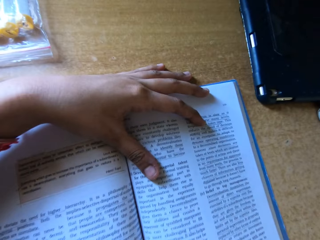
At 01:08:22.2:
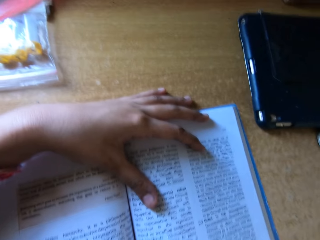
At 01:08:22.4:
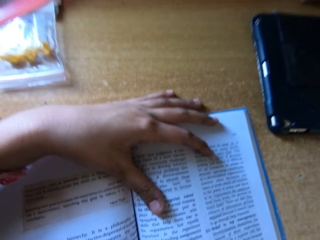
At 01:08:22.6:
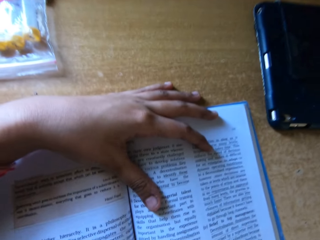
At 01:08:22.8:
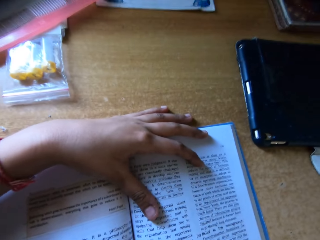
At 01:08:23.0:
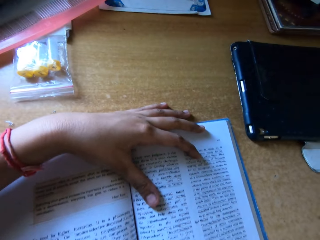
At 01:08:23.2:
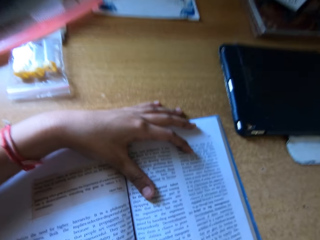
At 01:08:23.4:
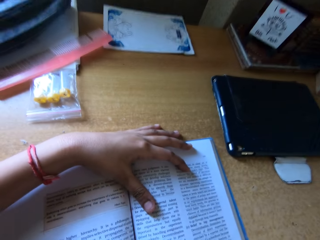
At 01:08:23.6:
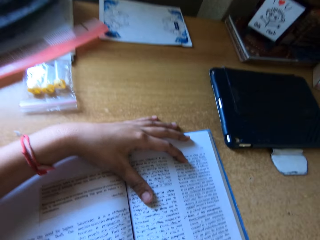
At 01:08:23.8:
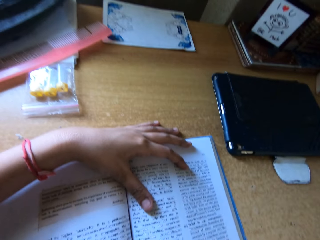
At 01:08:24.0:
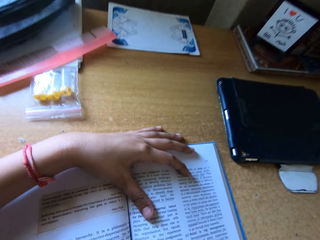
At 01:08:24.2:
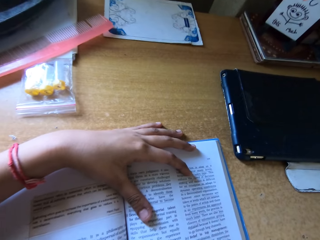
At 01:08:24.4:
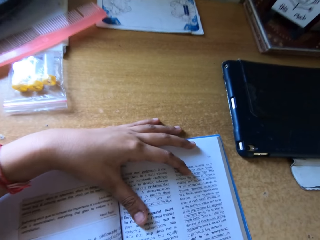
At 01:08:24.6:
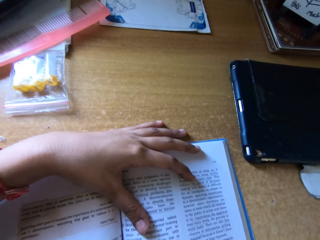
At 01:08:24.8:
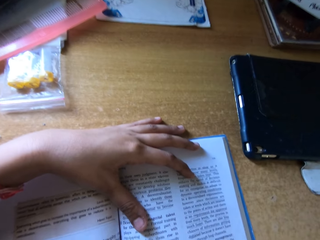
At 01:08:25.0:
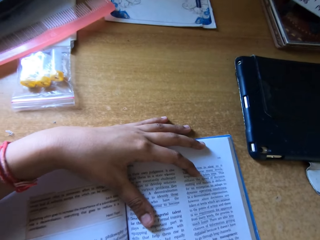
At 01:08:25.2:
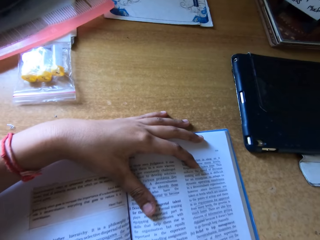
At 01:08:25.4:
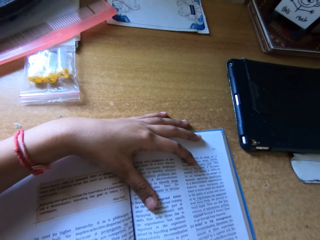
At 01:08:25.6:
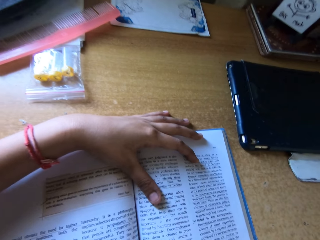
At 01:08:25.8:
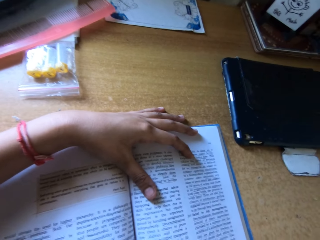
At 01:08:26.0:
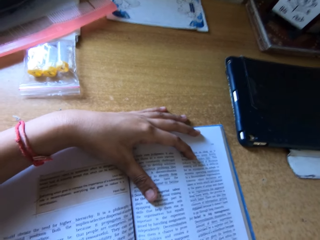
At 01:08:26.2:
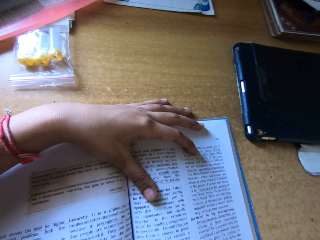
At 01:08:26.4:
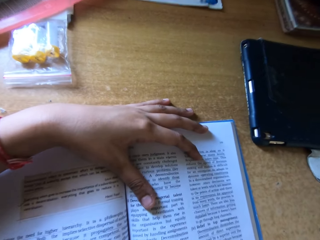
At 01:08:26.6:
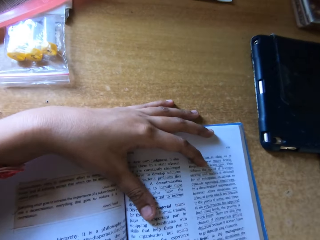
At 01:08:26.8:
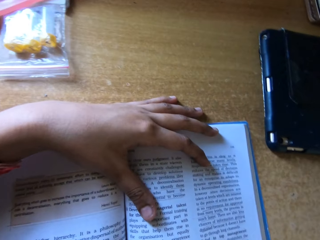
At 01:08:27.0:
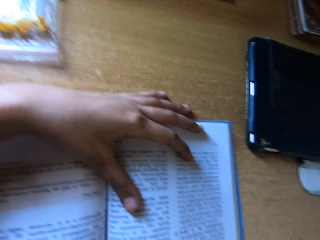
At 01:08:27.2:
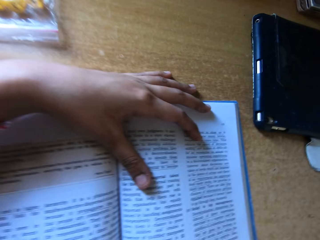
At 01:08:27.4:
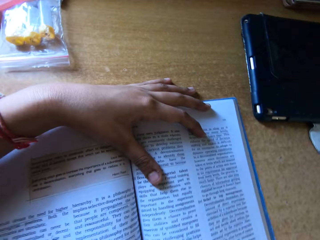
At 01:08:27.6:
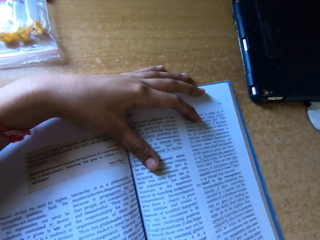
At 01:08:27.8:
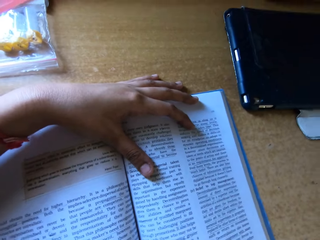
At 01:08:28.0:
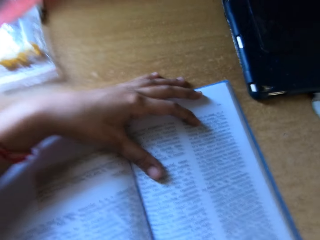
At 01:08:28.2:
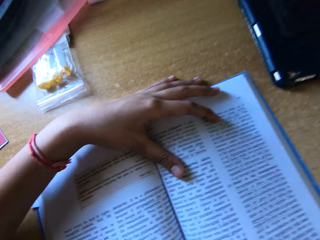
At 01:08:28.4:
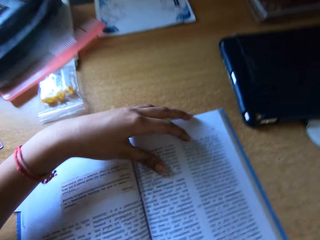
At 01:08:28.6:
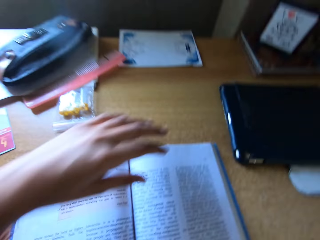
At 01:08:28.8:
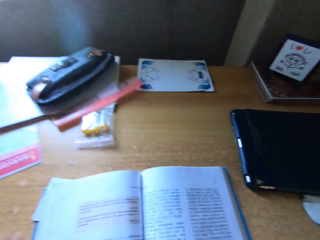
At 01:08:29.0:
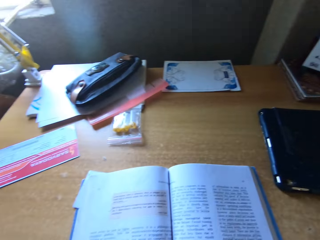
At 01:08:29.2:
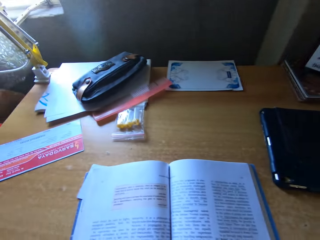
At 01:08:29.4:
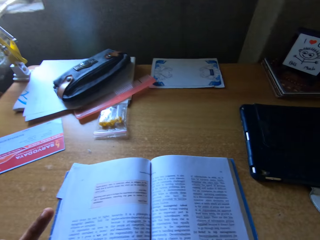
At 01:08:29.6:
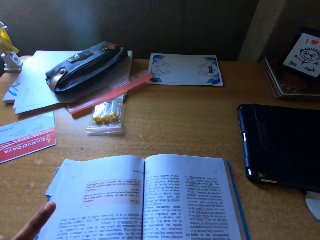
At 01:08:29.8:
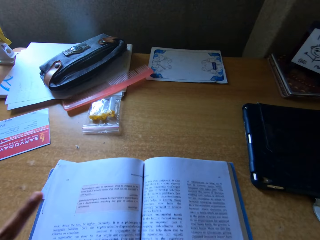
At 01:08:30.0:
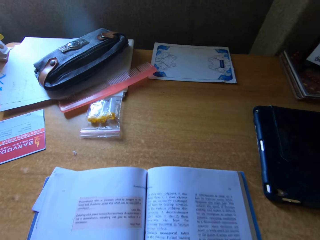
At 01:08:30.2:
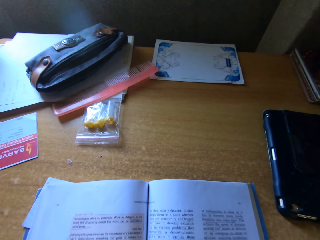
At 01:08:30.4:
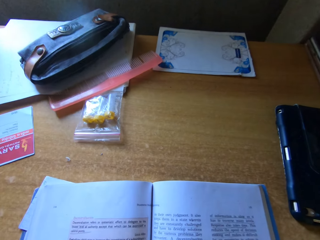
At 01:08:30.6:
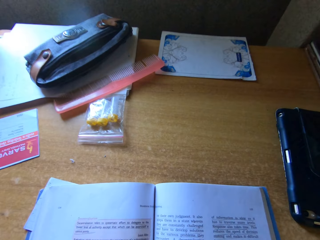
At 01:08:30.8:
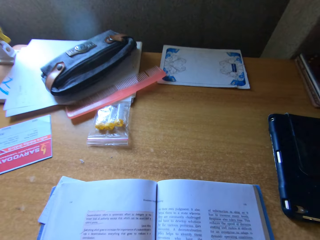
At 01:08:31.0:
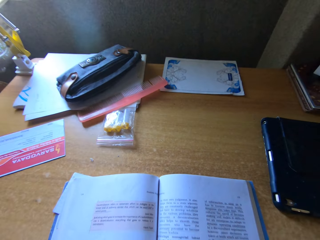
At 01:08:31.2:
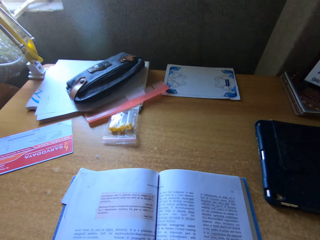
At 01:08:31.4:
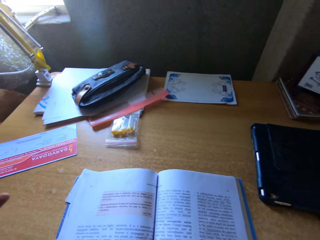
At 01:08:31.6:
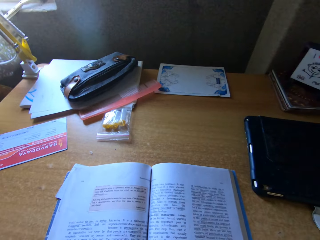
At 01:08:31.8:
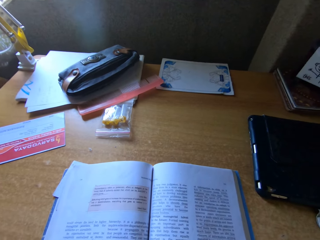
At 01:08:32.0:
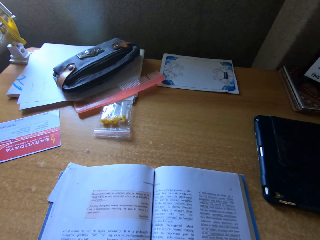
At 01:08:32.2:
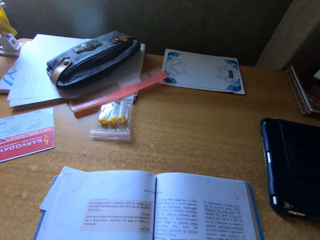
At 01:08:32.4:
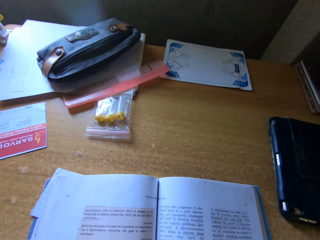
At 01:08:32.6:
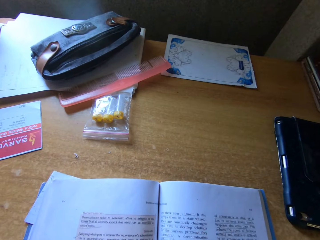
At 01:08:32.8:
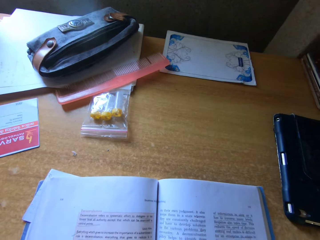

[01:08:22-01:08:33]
The camera wearer looks at the book on the table. They read the book on the table.

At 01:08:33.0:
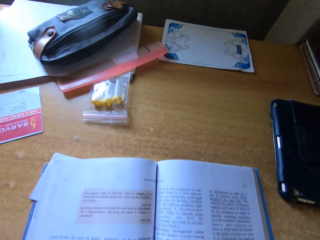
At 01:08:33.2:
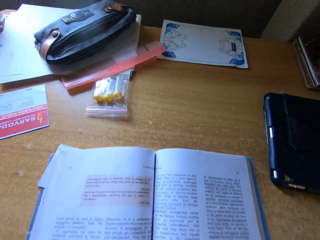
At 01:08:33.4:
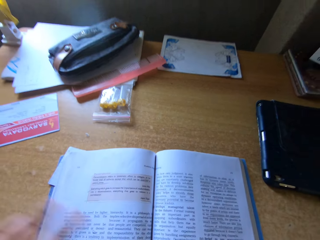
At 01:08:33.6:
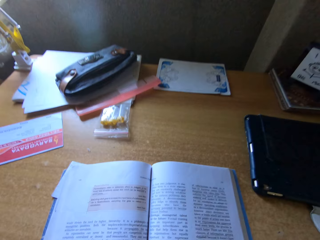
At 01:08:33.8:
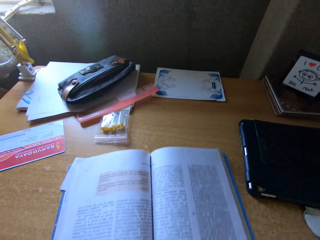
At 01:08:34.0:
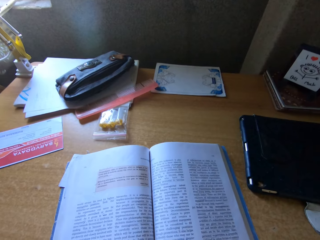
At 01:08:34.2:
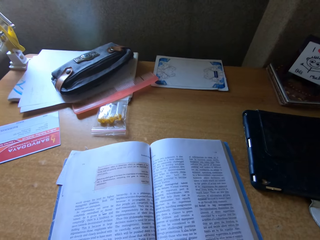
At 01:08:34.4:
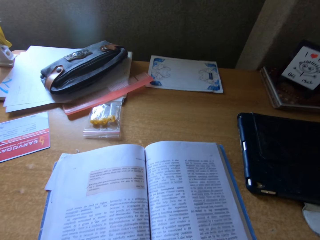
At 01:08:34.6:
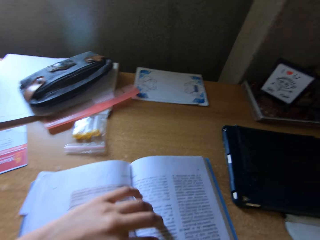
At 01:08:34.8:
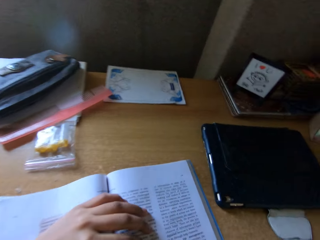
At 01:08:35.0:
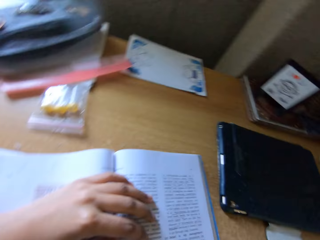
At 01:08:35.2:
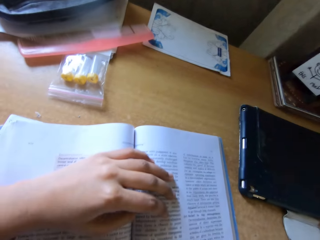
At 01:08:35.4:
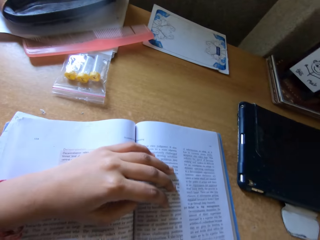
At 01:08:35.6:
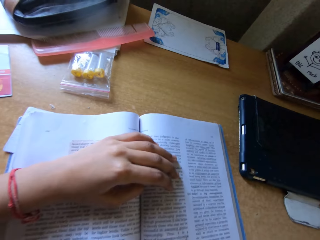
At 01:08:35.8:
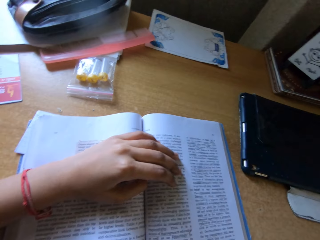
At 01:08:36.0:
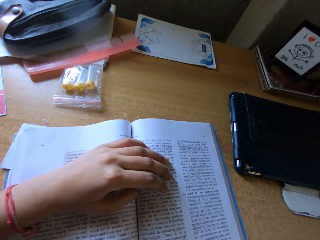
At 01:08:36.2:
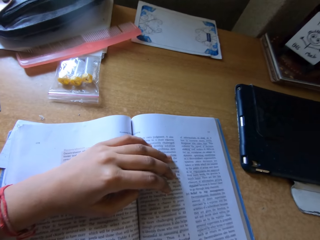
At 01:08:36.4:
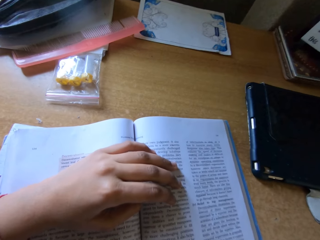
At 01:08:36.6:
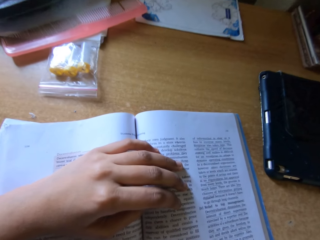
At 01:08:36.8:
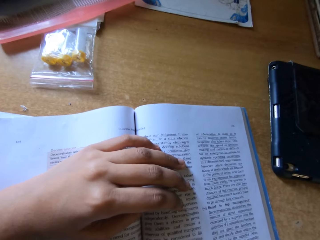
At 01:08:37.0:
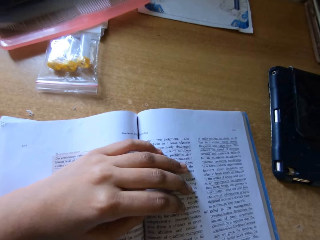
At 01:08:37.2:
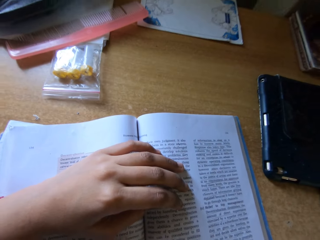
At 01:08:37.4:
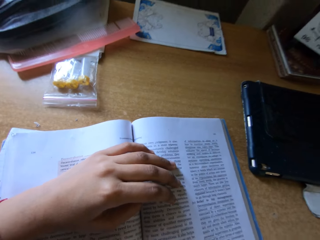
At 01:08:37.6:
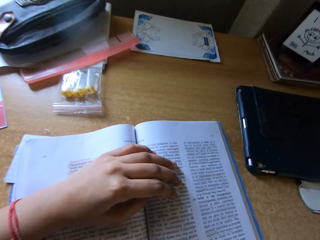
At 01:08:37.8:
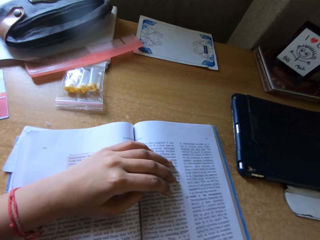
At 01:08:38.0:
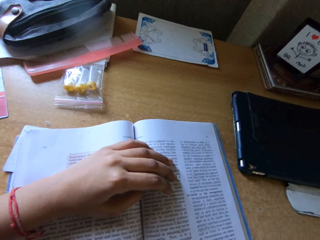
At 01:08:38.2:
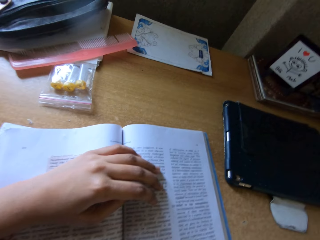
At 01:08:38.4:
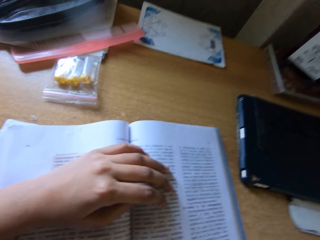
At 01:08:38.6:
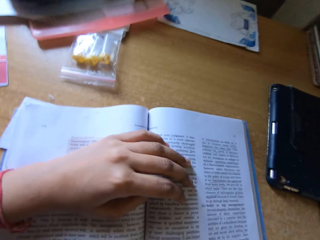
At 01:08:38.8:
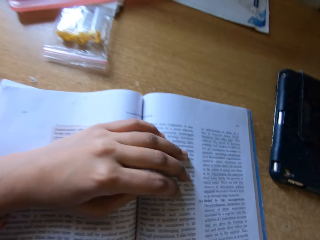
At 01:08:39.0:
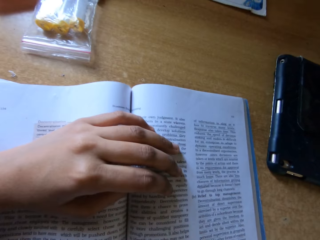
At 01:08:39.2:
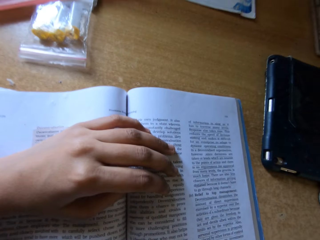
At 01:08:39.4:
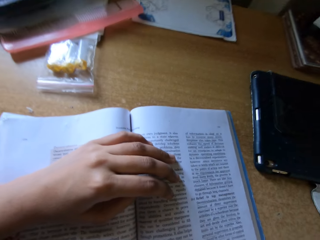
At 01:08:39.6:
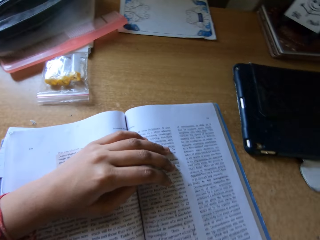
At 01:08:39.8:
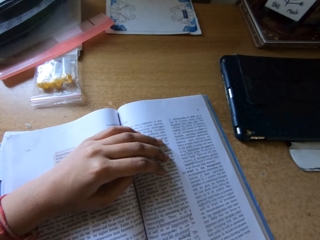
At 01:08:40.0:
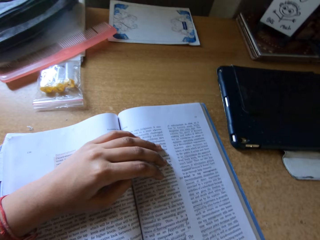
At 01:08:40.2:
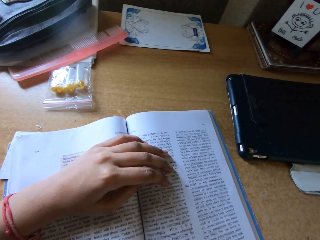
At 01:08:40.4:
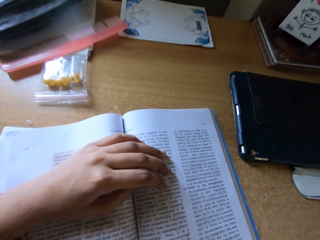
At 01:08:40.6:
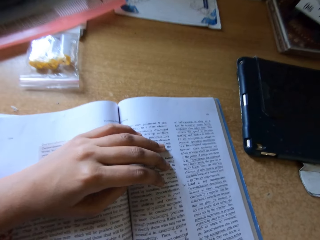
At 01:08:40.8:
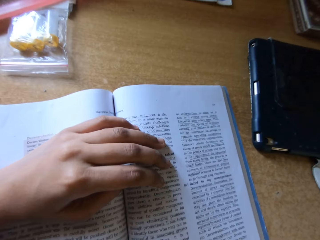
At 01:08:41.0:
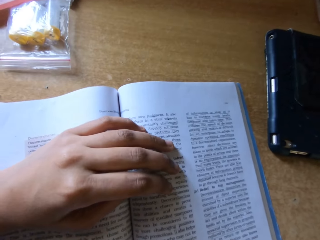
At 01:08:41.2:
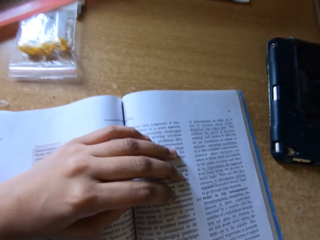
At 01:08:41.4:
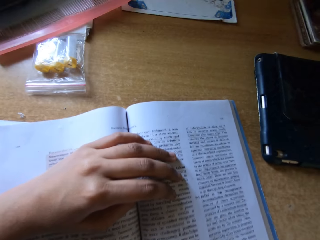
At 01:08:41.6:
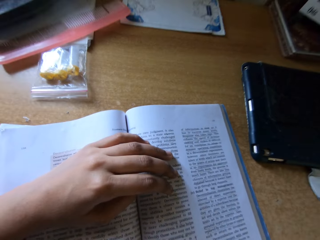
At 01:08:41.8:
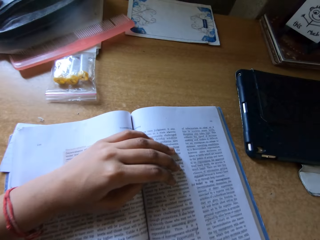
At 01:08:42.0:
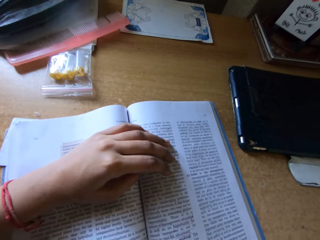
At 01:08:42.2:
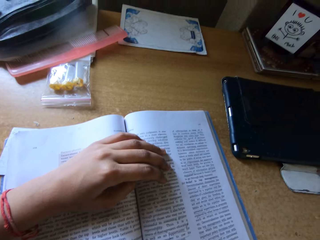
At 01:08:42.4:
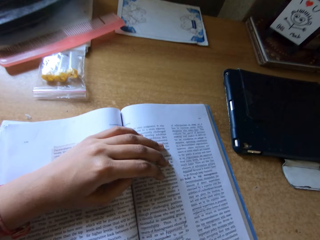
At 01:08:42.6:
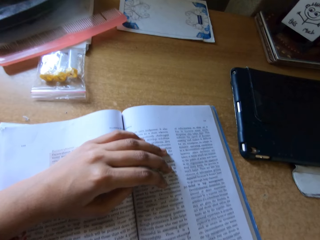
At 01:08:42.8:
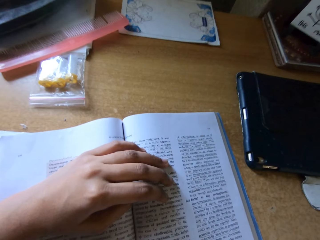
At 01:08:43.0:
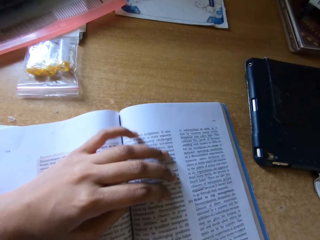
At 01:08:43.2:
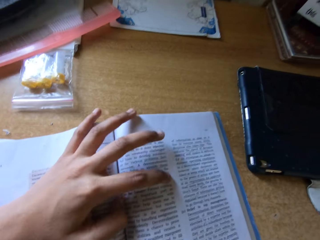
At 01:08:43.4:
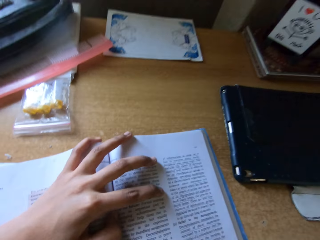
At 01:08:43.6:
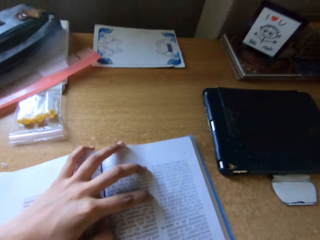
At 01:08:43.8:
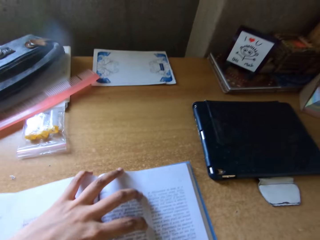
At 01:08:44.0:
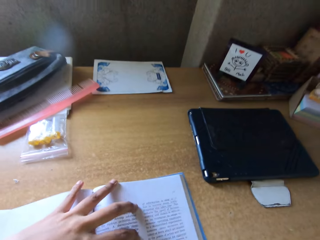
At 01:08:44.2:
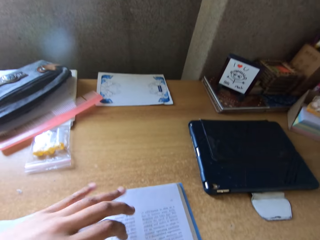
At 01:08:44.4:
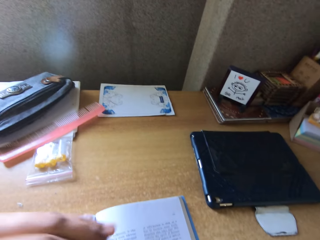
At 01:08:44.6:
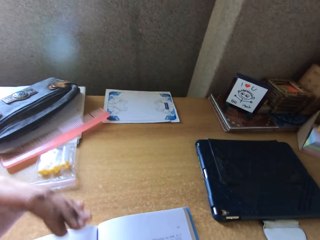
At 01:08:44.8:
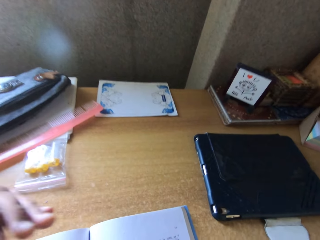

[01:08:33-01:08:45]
The camera wearer pushes a text book upwards. She places her left hand on the text book and reads the book on the table. She pushes the book downwards and reads the text book.
